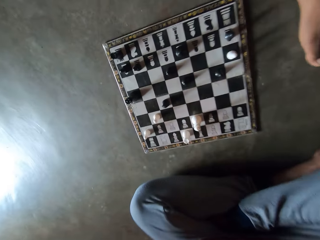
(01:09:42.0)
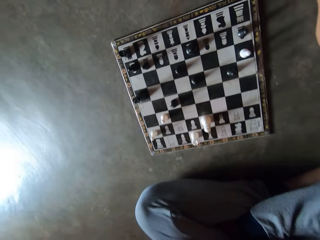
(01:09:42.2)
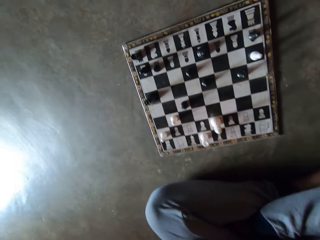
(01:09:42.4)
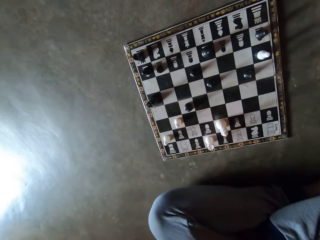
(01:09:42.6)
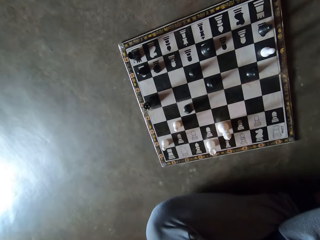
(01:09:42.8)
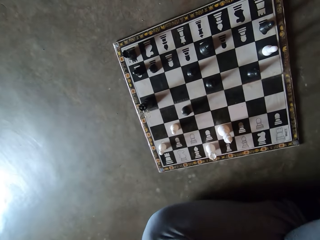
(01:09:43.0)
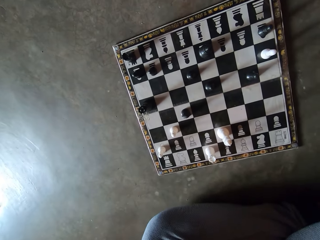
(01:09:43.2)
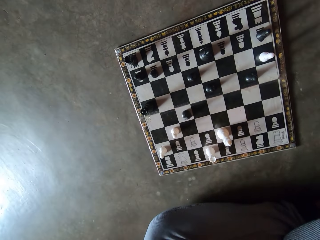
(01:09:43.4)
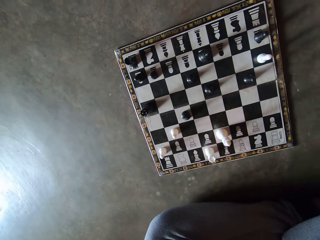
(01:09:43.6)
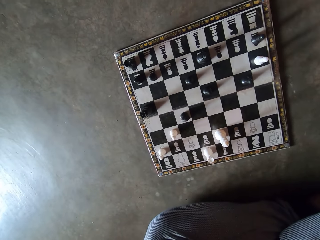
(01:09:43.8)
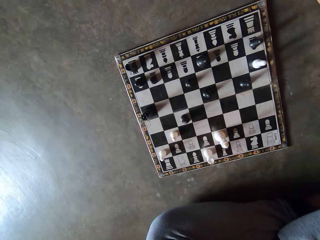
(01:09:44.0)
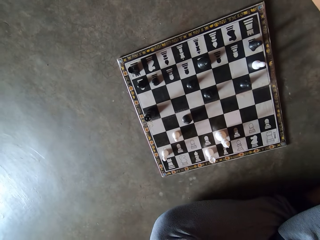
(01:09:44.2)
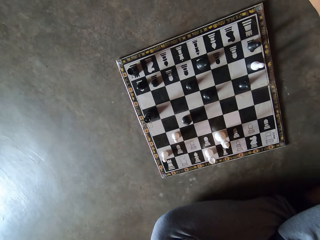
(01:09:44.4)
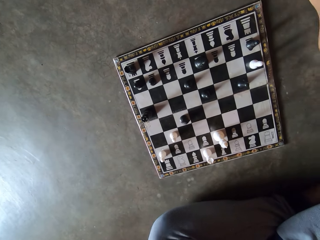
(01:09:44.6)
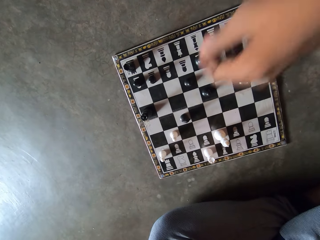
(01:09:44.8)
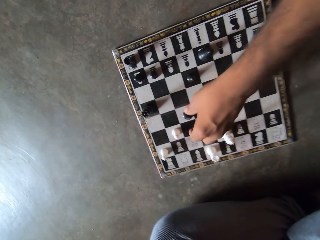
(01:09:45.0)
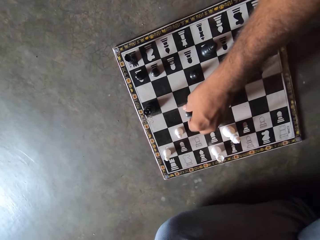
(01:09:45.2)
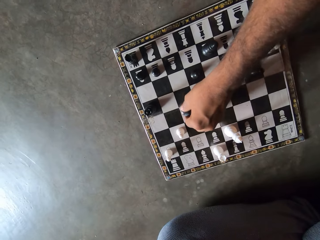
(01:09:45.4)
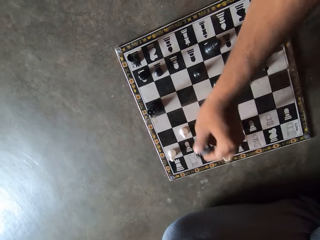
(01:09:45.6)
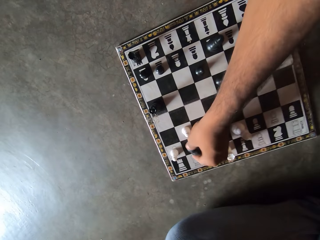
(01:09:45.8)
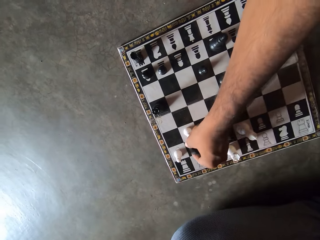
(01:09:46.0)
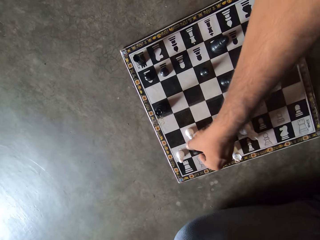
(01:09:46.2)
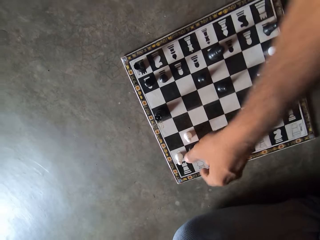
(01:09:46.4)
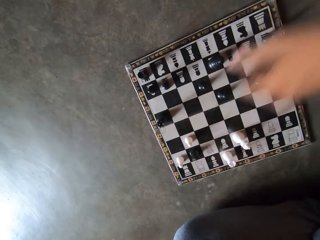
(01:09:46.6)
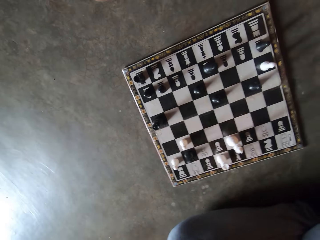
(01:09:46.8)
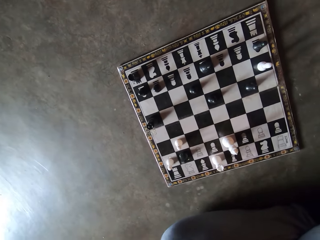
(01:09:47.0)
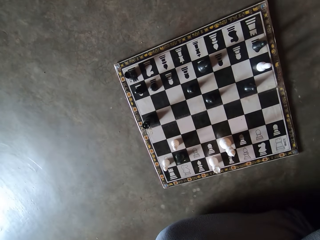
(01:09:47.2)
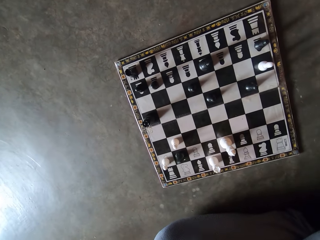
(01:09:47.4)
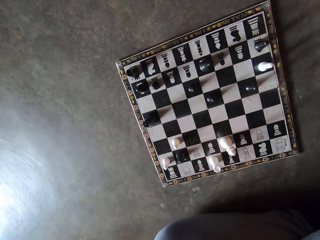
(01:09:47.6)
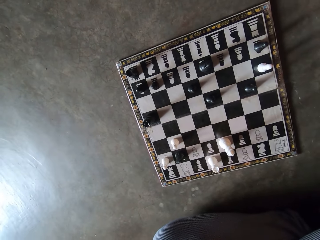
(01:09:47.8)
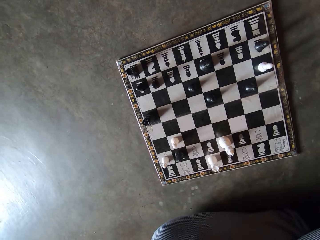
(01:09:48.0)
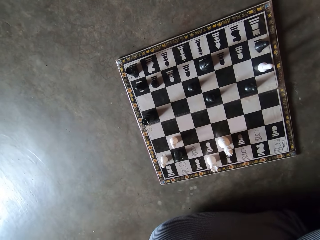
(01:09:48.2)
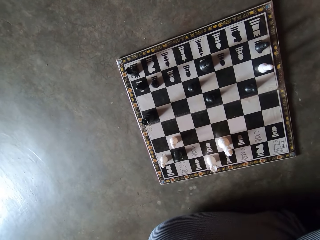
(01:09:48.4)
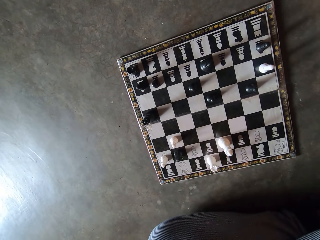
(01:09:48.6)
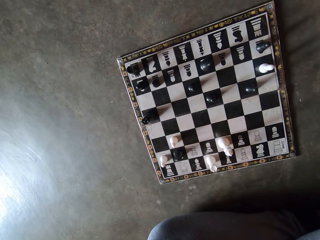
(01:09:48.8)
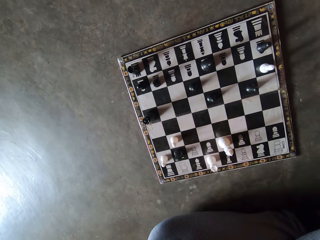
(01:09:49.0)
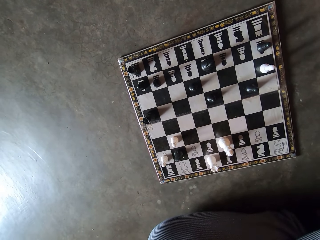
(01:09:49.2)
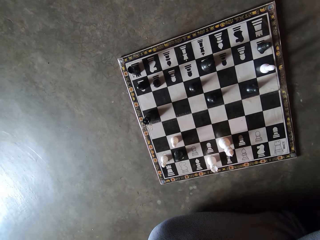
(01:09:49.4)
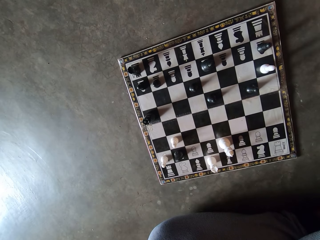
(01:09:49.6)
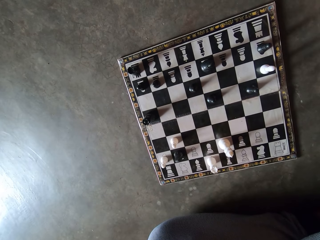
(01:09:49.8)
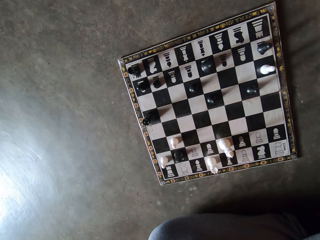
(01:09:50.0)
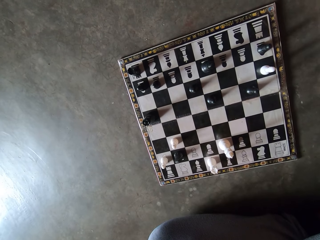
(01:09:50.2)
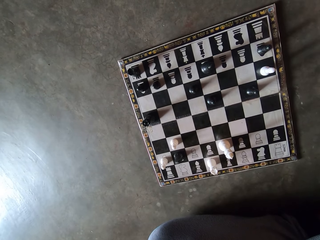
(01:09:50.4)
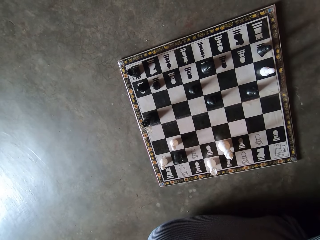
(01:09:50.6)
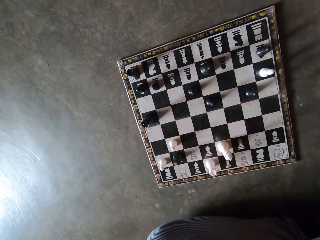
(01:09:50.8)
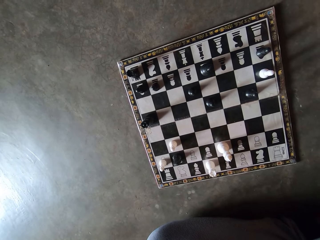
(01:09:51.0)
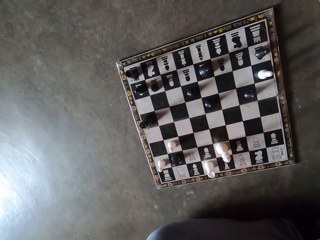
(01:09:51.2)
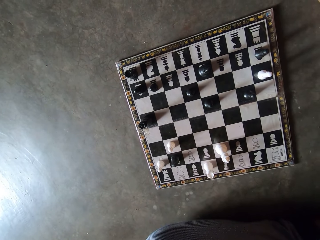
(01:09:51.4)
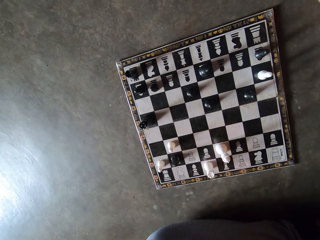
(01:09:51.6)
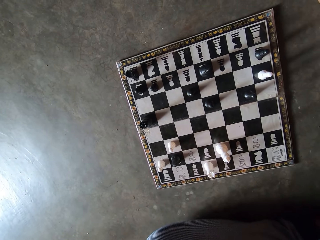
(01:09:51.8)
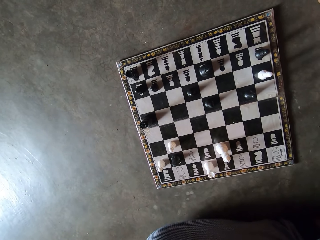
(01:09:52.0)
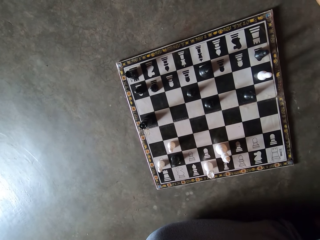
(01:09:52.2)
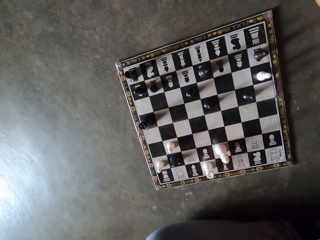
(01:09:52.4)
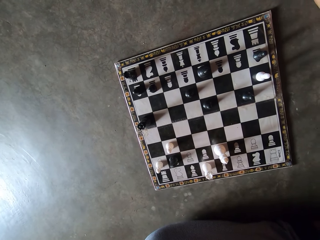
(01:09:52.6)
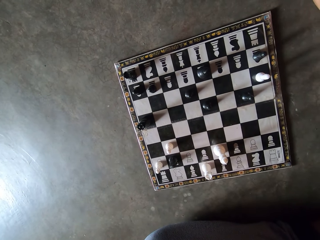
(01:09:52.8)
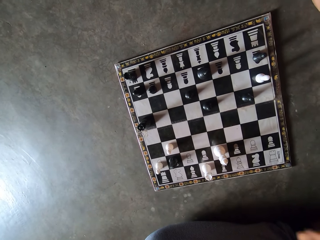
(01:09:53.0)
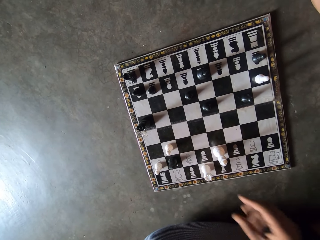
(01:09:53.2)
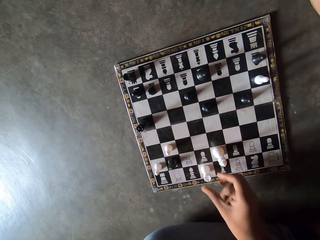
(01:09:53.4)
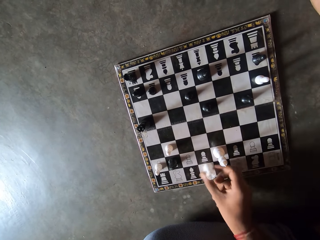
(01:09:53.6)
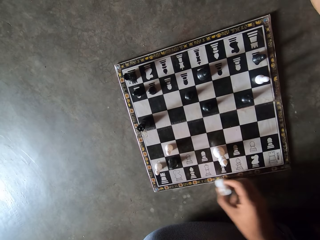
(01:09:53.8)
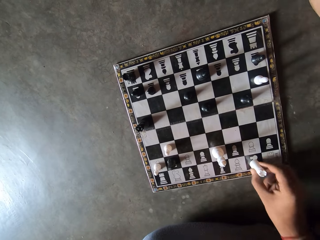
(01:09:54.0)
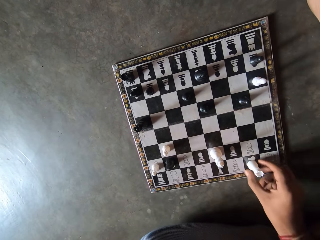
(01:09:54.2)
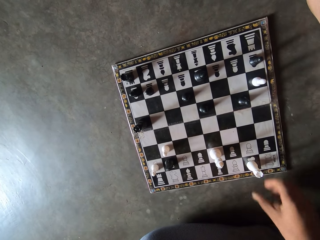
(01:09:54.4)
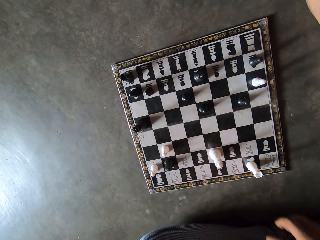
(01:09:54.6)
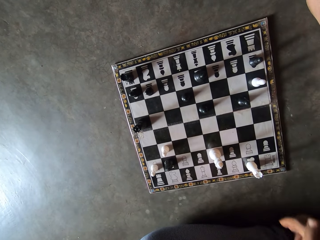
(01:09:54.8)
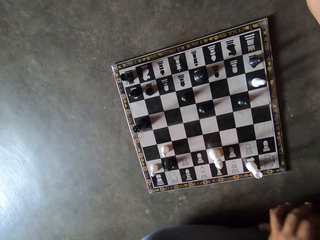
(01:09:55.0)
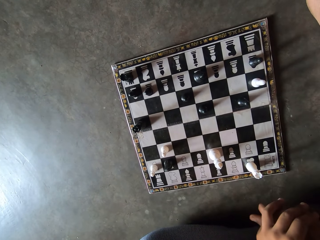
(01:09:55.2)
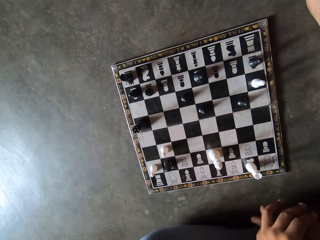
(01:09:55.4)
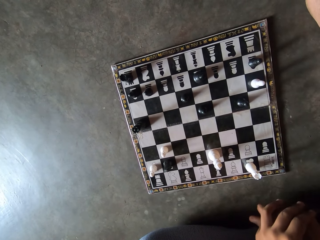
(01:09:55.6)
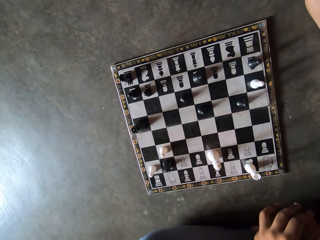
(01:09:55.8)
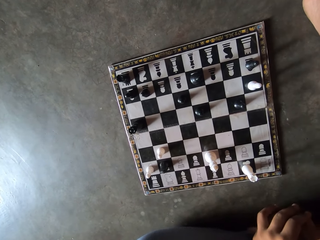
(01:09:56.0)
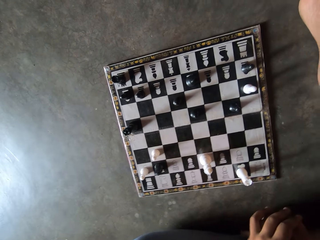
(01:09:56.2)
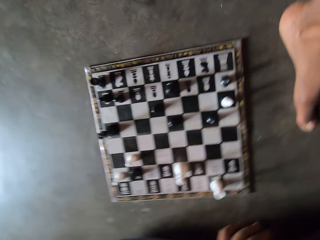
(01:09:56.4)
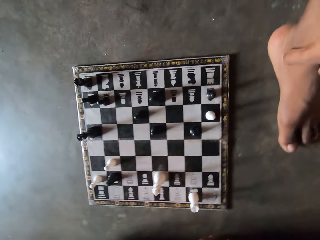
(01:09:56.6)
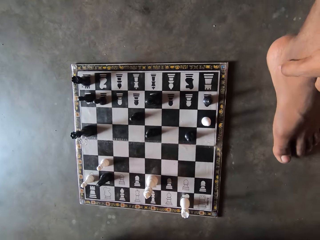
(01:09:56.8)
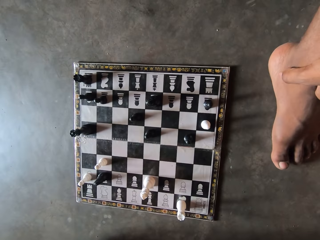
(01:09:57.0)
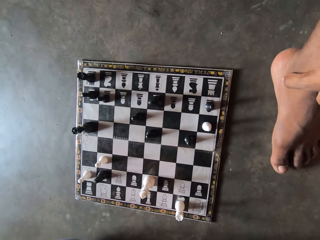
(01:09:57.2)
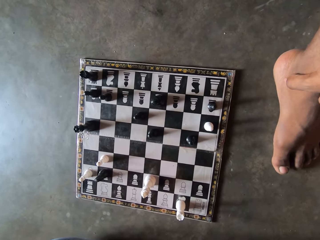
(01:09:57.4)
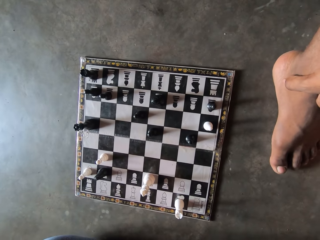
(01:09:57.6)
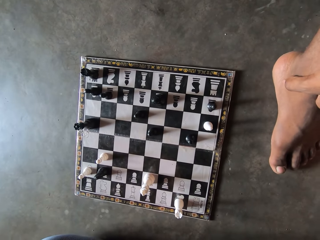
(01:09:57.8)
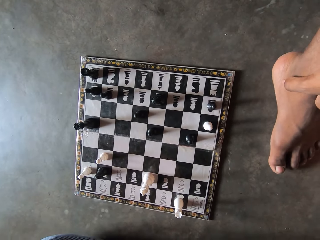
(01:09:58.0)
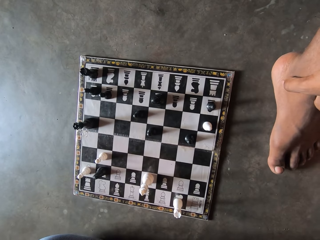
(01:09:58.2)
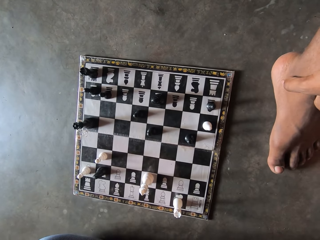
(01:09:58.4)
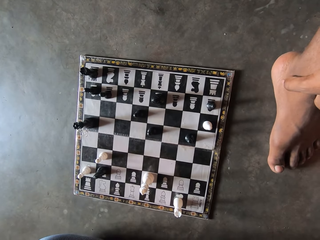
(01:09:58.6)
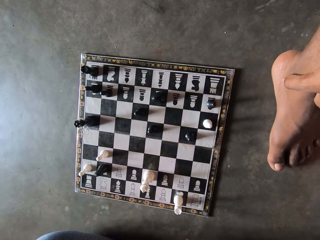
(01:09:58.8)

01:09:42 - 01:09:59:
A man moves the pawn forward on the chessboard. The camera wearer moves the rook towards the right on the chessboard.

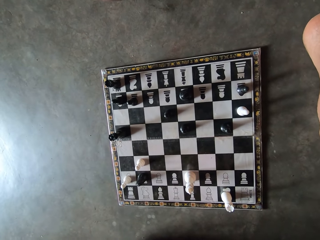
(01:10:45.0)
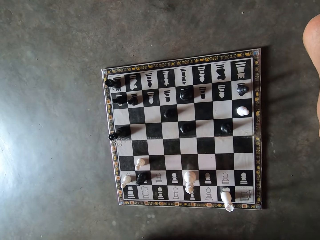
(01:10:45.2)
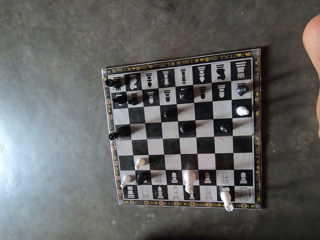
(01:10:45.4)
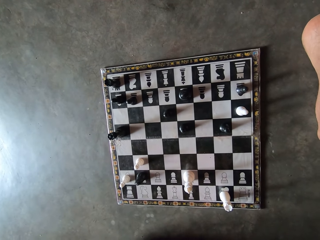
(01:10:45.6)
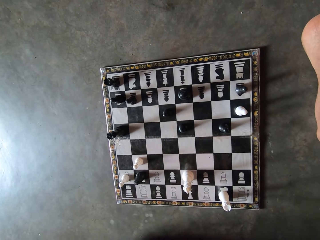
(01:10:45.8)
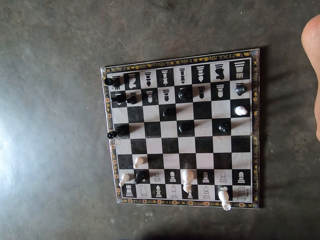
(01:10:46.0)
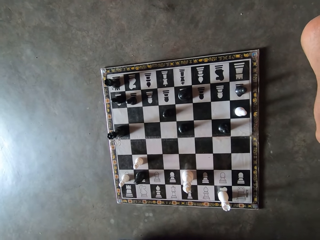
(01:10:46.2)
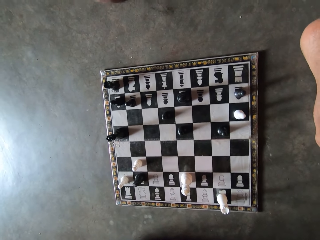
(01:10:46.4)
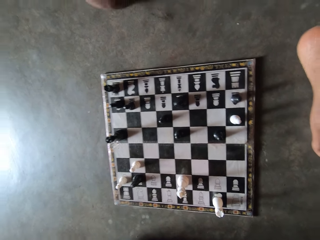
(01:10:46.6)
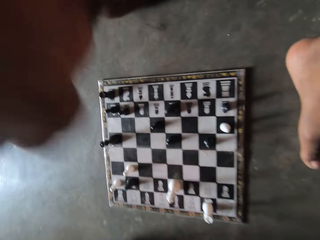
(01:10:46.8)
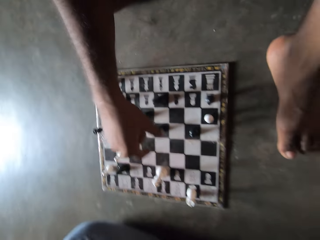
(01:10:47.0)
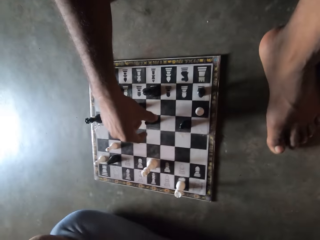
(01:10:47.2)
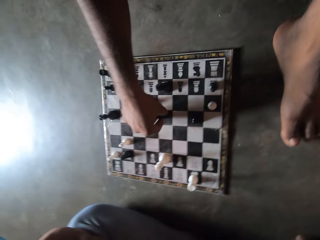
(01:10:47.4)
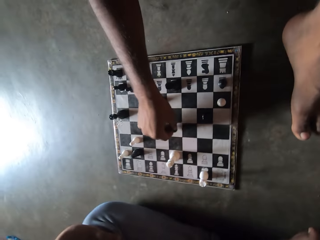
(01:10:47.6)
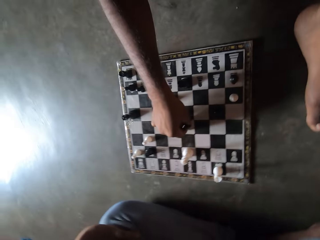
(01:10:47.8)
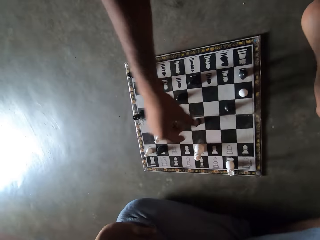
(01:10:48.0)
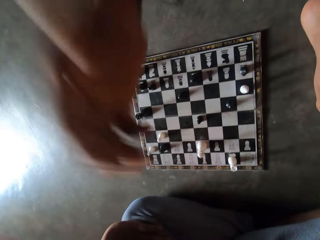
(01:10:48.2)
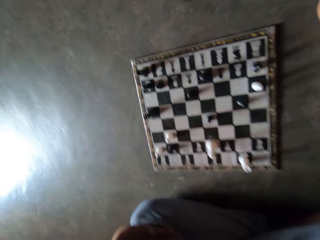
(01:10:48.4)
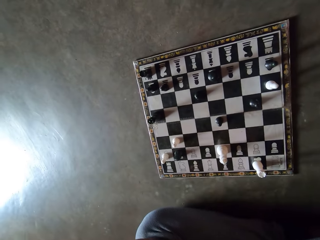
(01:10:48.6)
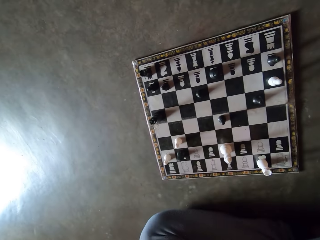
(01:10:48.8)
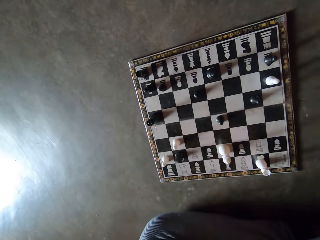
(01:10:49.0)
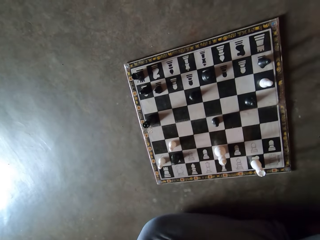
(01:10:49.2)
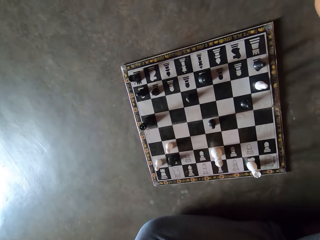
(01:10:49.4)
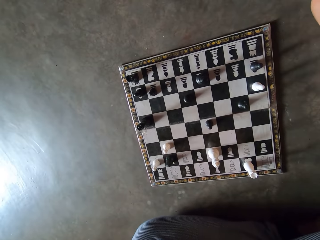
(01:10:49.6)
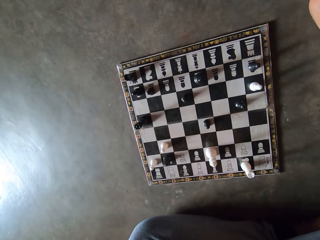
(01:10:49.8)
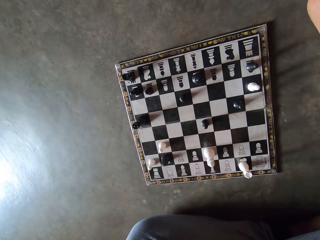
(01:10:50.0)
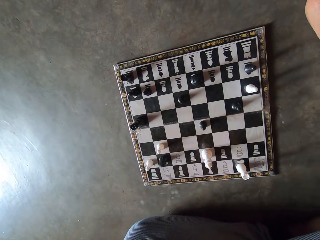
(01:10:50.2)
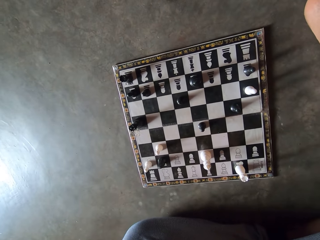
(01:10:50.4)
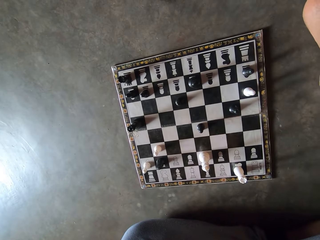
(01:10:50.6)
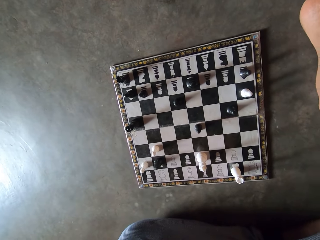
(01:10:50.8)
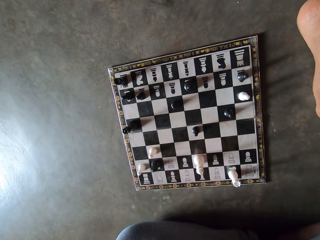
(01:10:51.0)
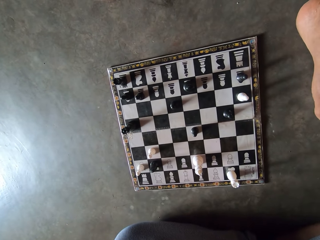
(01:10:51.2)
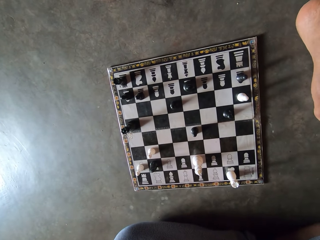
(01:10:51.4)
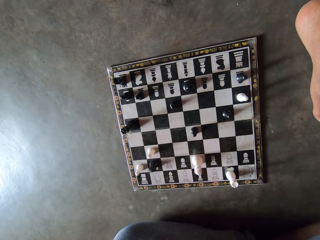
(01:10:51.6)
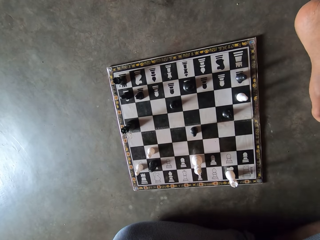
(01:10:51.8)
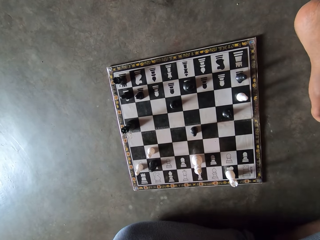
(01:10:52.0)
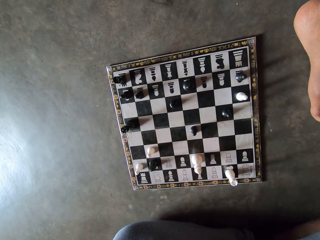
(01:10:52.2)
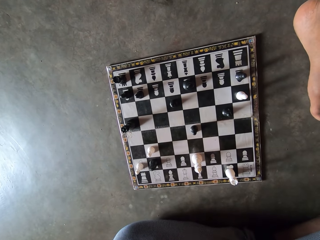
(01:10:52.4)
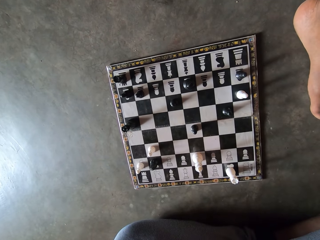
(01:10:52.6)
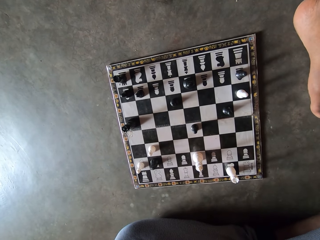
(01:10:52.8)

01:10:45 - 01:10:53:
A man moves the pawn forward on the chessboard.
